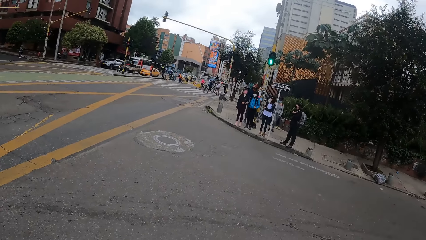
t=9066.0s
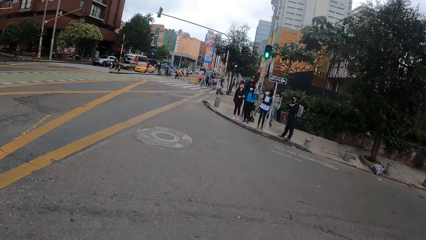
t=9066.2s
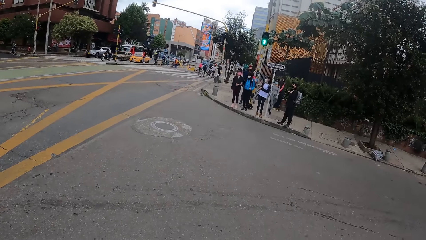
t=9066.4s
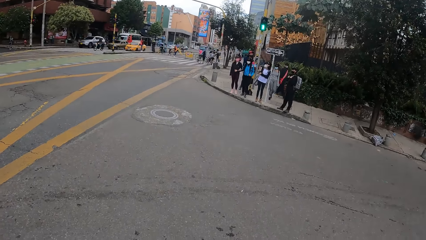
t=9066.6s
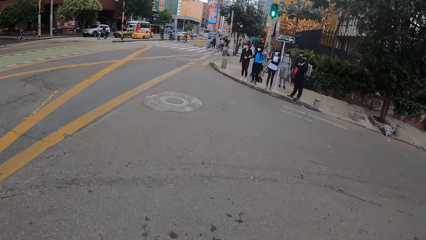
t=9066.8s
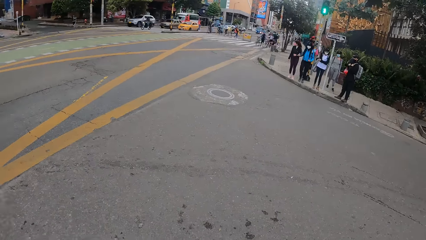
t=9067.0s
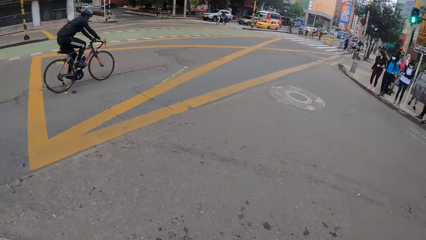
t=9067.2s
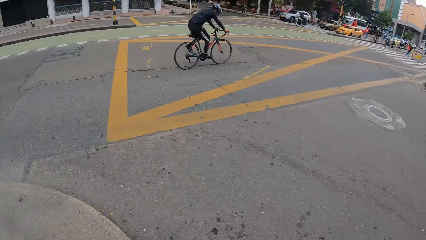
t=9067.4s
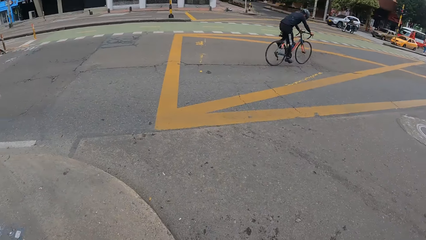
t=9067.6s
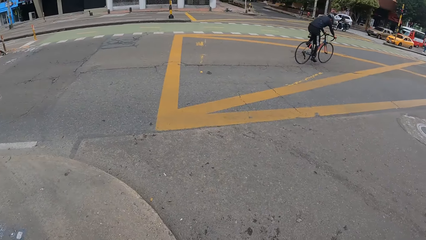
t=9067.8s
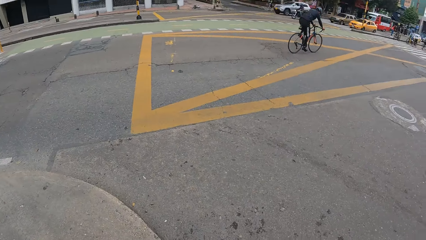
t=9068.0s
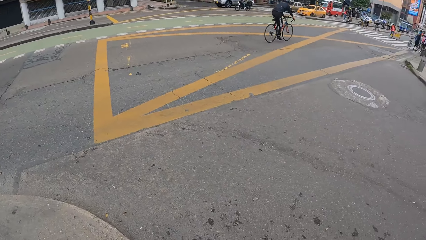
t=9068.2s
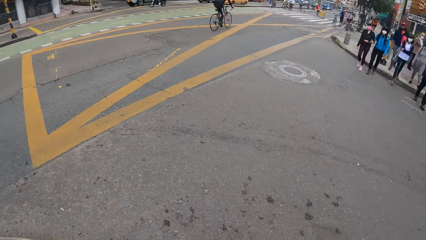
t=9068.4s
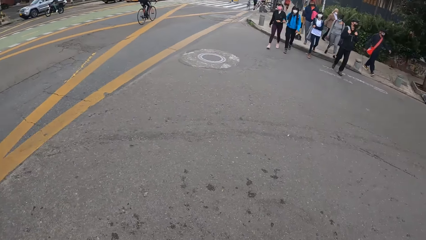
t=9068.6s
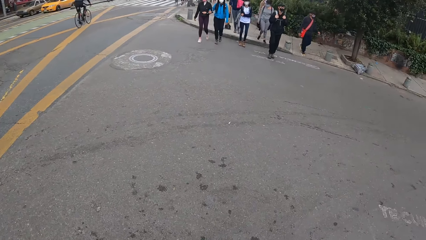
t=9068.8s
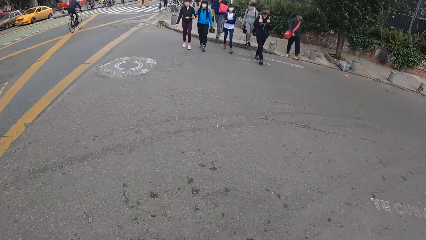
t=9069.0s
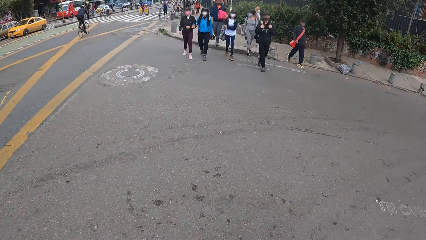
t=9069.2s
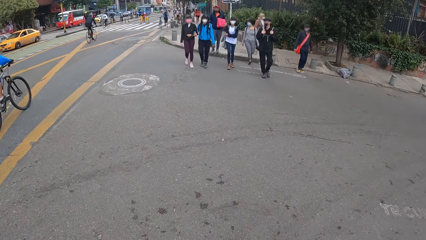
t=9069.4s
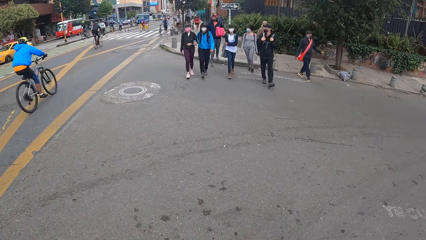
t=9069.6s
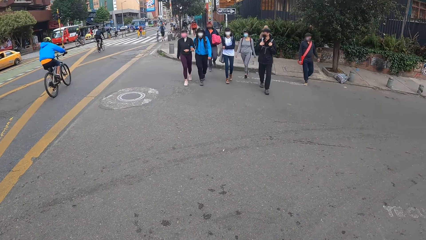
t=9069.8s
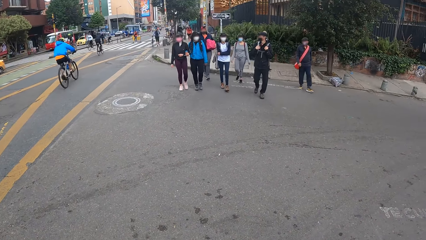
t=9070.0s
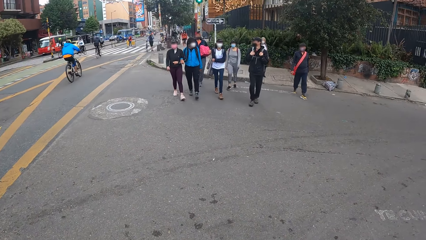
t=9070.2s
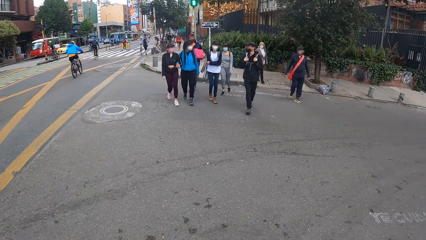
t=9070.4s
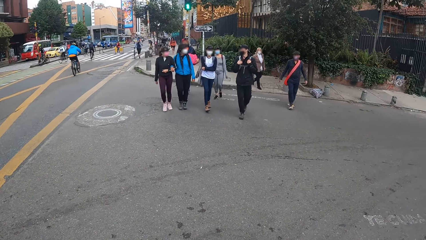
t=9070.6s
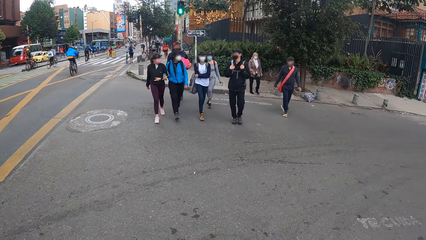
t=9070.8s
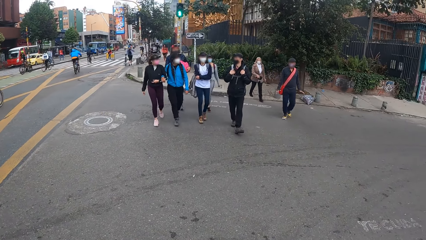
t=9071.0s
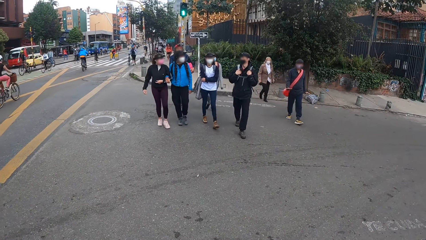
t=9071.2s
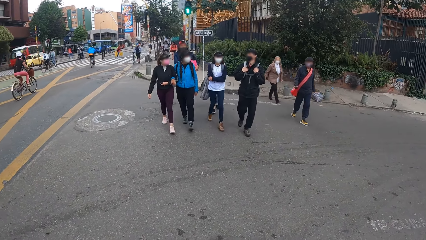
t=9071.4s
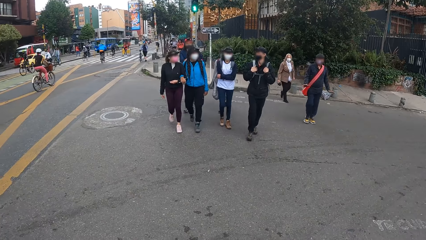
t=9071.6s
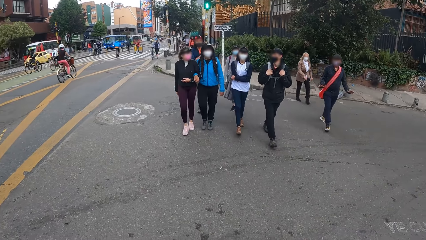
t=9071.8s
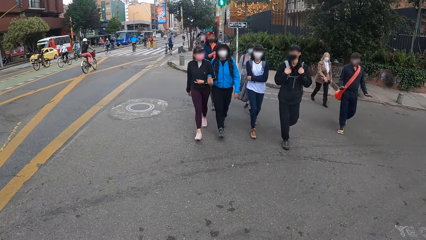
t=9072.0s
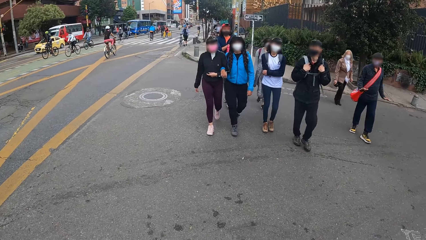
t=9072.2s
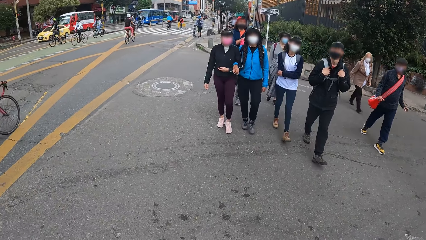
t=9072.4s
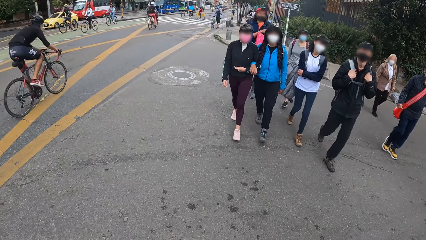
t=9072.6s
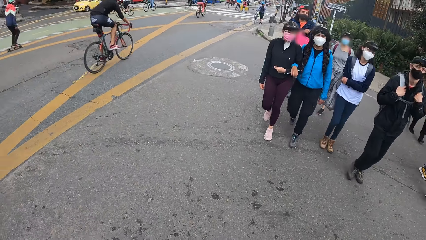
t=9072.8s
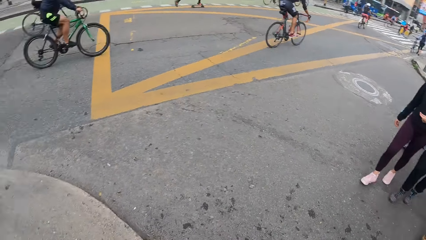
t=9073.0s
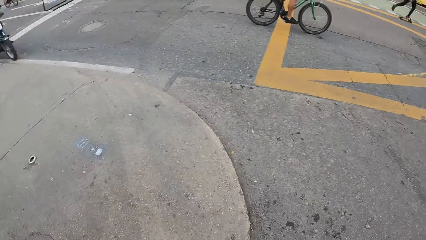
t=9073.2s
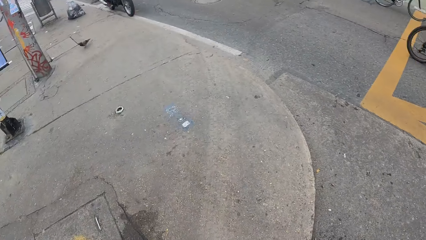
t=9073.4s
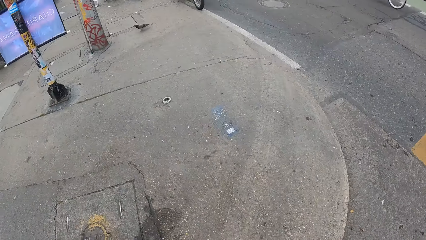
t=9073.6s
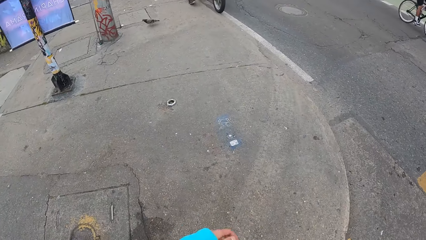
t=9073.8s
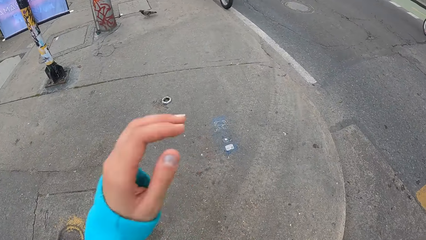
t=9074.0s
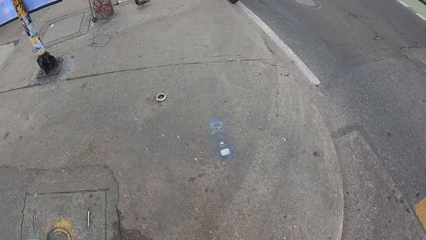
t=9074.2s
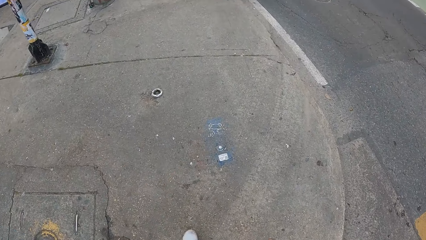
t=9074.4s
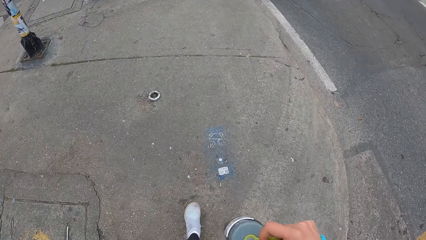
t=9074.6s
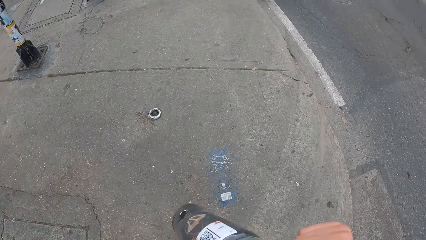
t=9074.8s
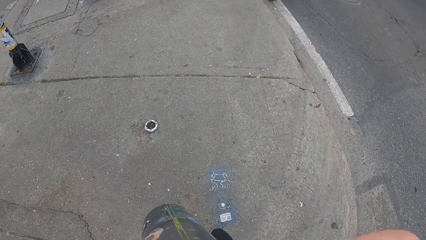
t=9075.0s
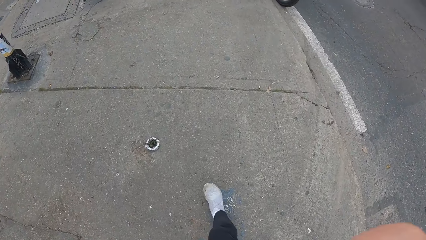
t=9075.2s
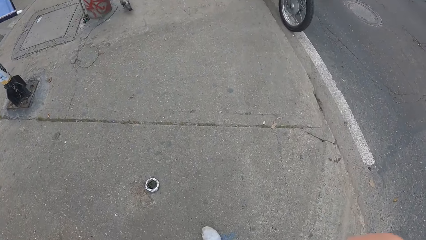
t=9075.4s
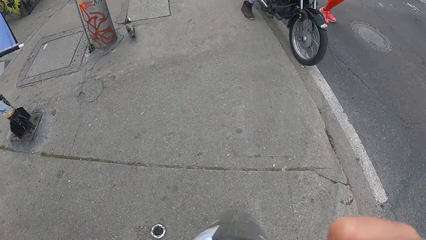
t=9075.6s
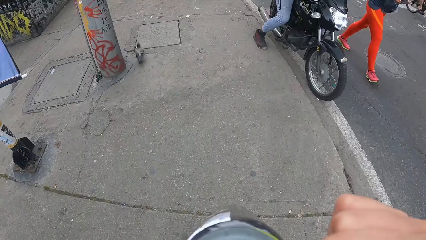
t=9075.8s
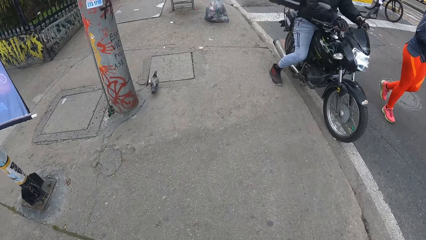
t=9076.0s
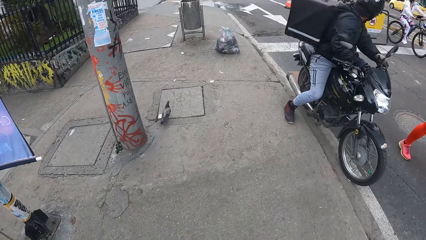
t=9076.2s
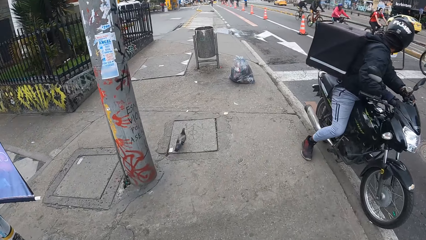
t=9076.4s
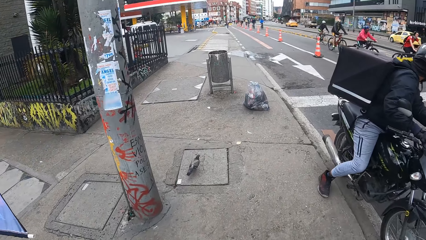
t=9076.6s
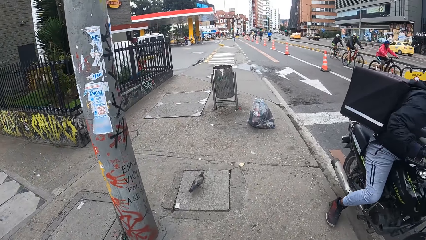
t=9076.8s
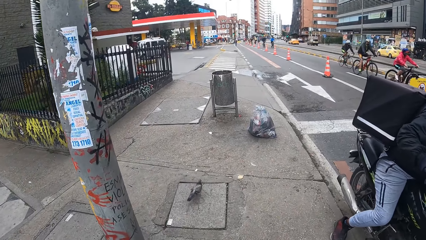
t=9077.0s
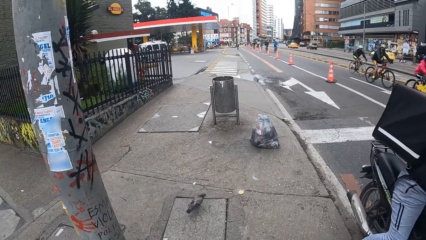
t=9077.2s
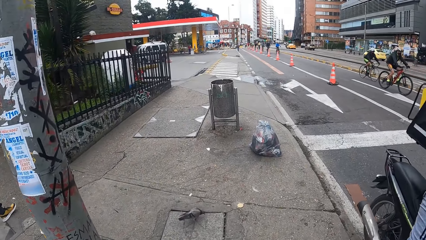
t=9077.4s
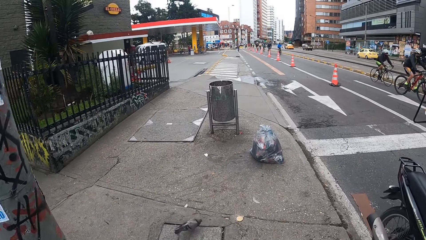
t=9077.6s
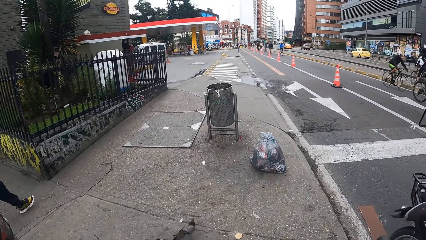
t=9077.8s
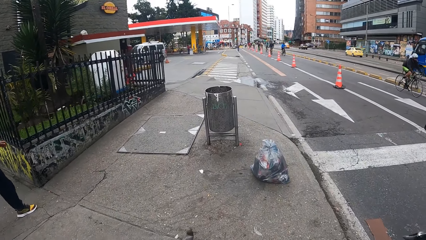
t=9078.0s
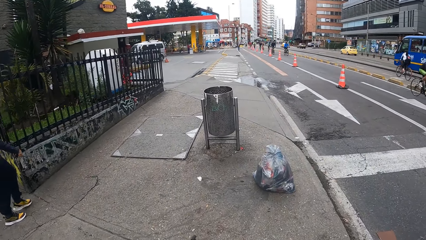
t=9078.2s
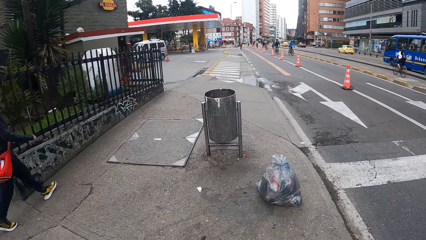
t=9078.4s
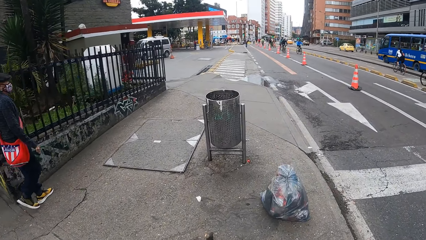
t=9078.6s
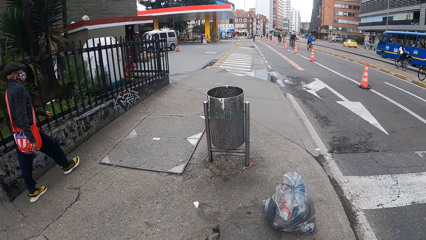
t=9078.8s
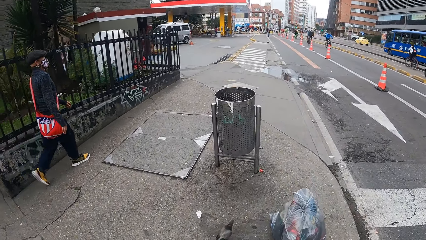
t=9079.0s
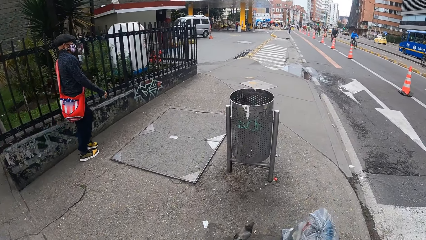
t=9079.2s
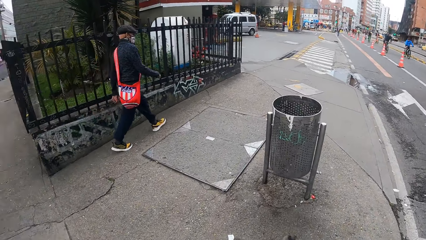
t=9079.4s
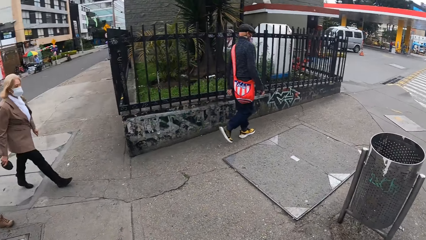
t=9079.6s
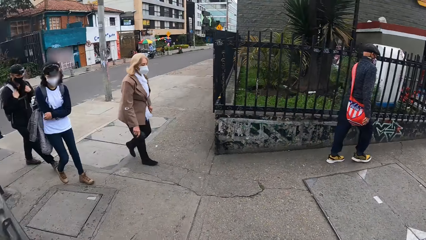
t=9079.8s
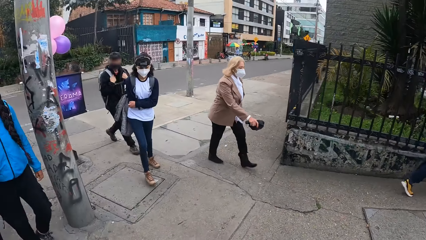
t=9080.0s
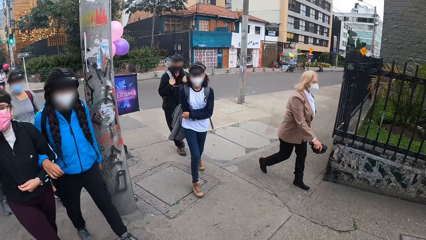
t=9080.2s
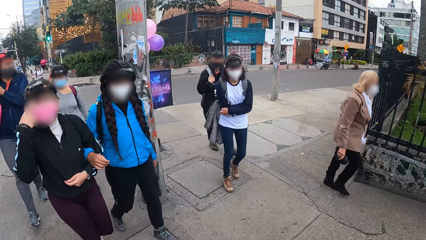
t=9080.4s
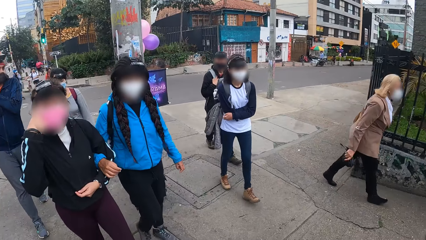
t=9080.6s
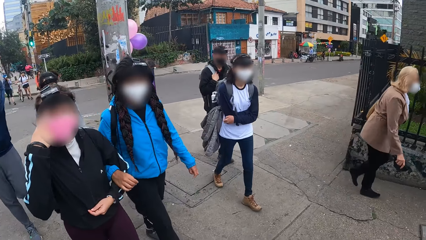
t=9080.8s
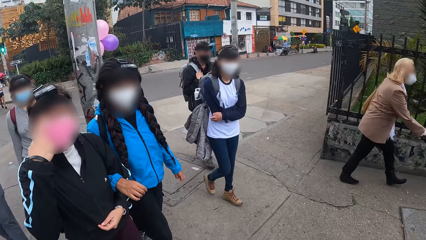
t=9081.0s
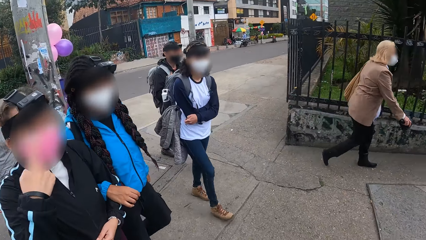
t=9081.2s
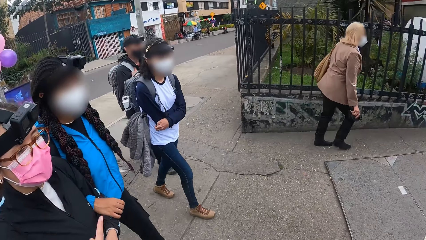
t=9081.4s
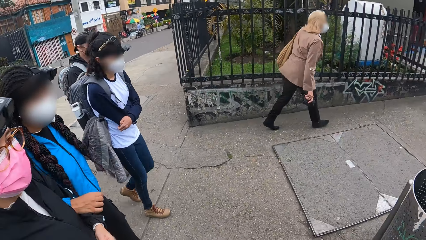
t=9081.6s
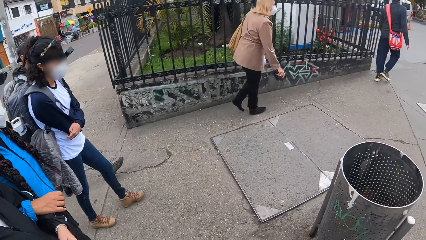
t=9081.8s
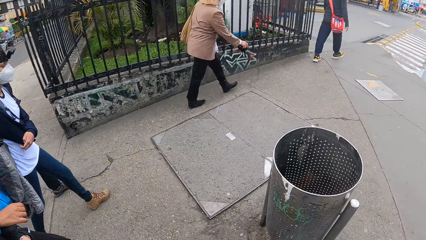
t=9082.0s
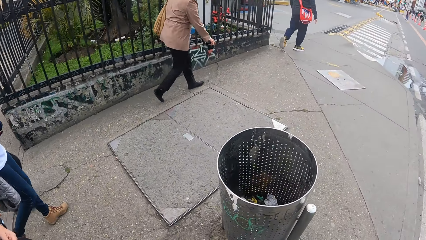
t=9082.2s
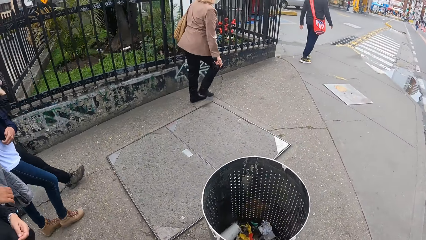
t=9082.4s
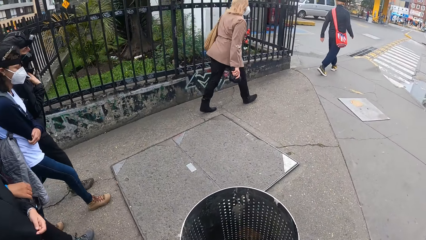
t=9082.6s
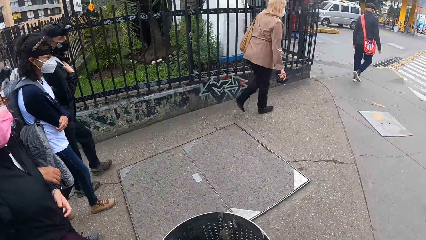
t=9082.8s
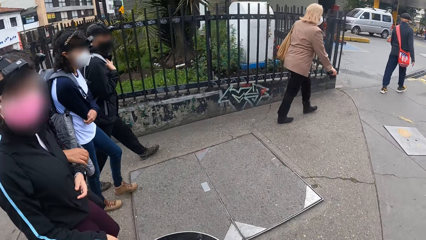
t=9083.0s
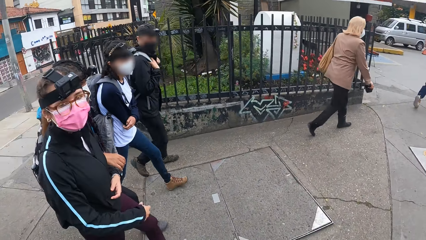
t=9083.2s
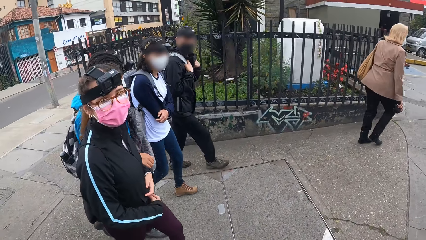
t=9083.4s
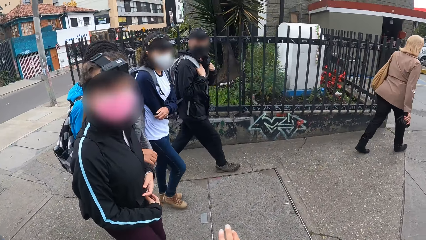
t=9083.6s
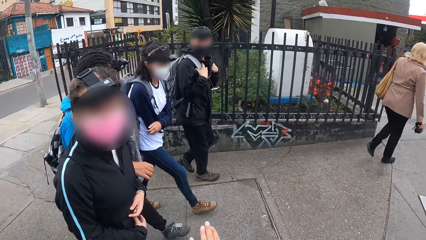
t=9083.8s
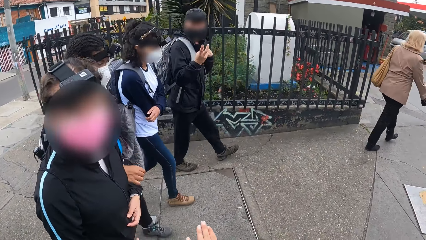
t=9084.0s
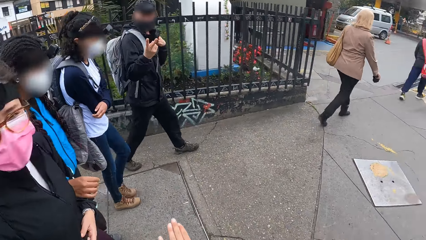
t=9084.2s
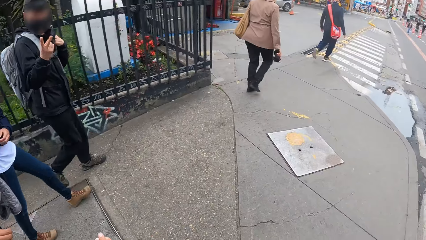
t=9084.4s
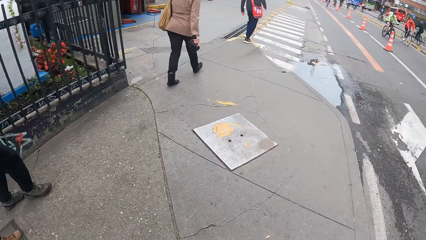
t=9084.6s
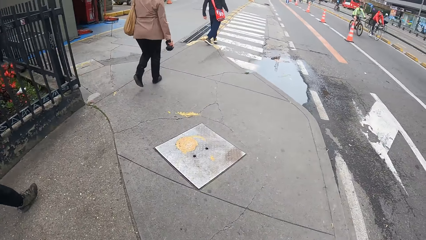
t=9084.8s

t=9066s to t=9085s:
A man crosses the road with a group of people. The camera wearer moves her left hand towards her head. She walks on a pedestrian lane. She interacts with a woman. She looks at the people at the road.
